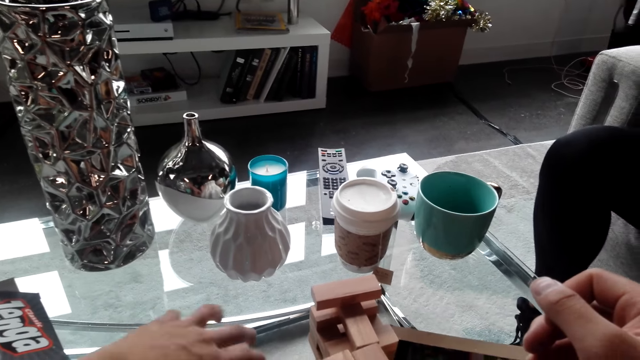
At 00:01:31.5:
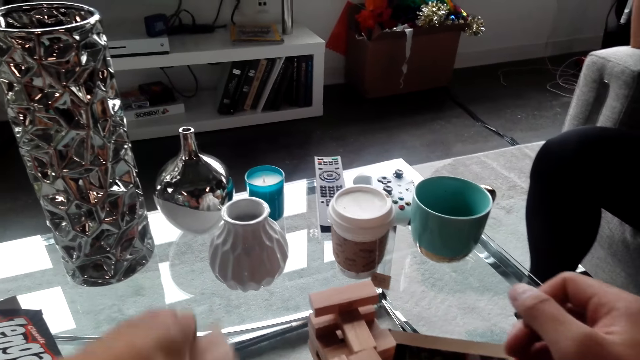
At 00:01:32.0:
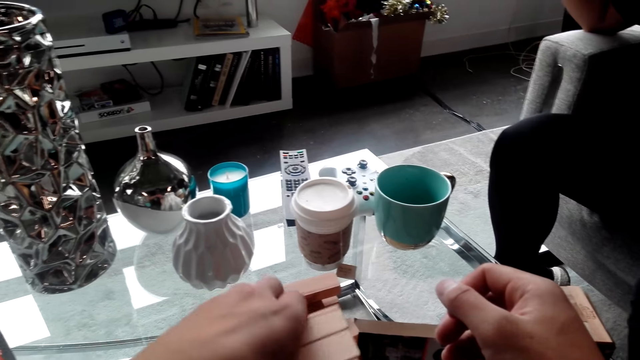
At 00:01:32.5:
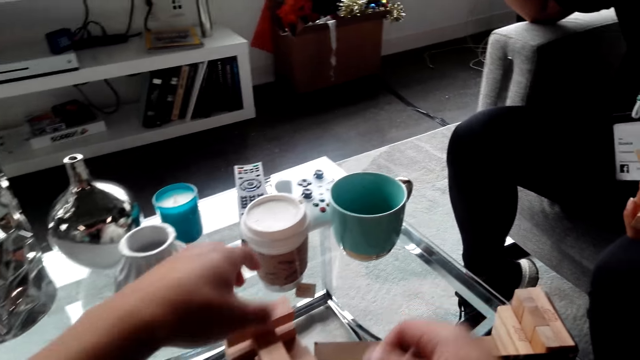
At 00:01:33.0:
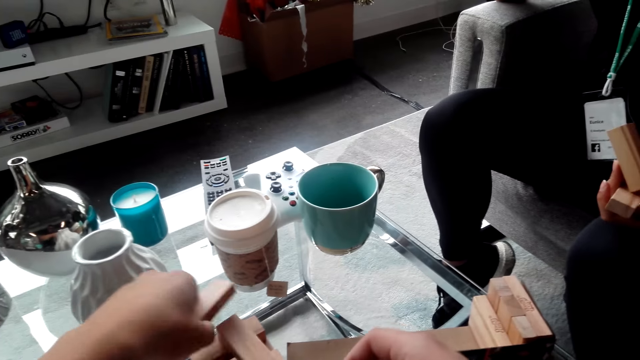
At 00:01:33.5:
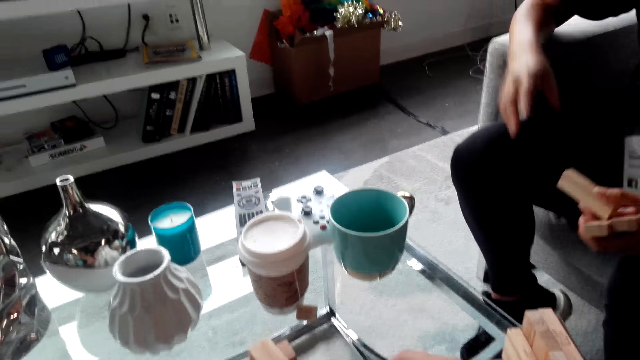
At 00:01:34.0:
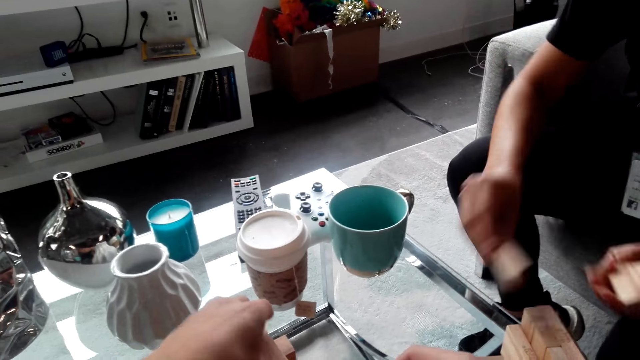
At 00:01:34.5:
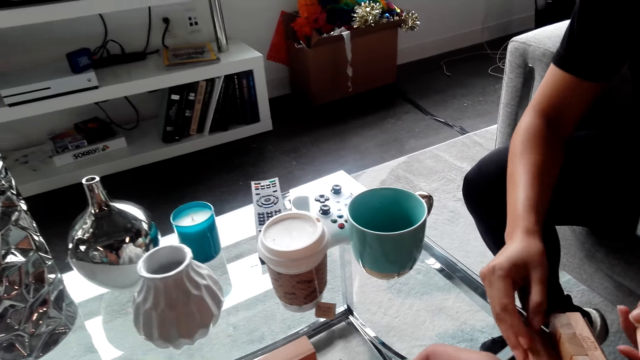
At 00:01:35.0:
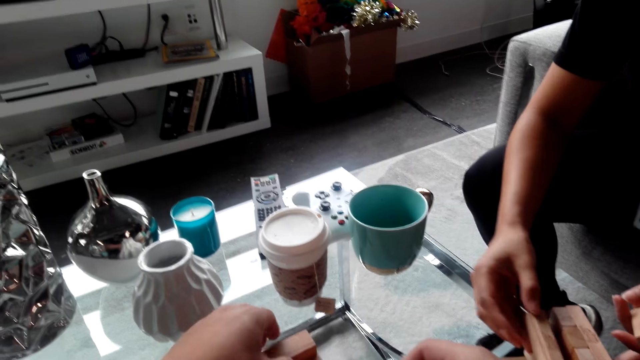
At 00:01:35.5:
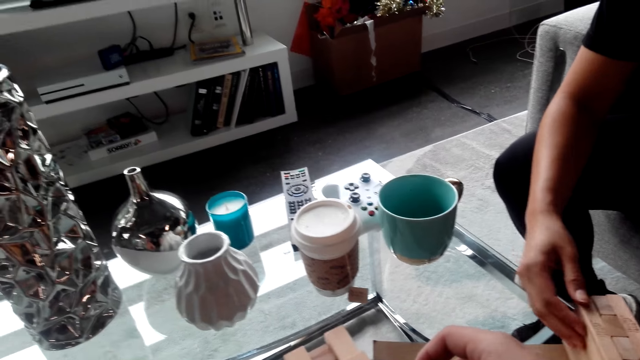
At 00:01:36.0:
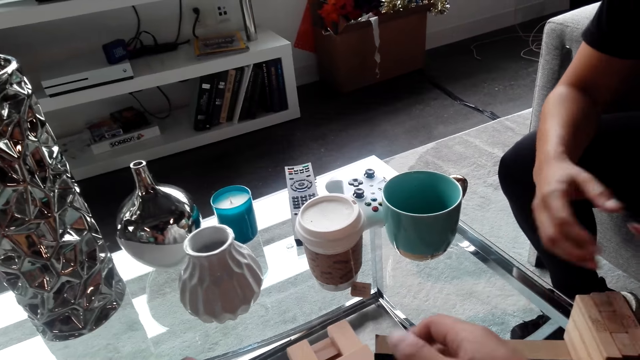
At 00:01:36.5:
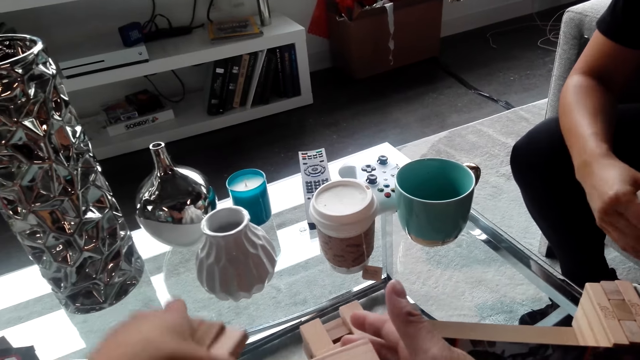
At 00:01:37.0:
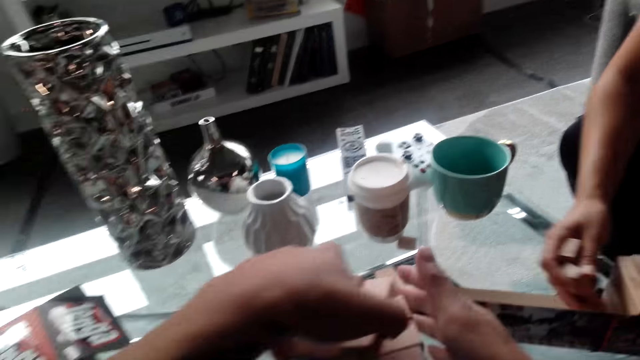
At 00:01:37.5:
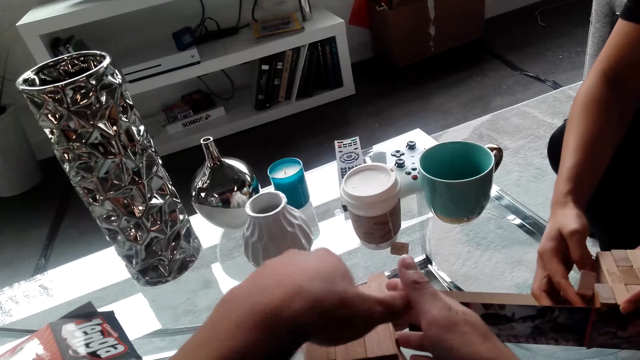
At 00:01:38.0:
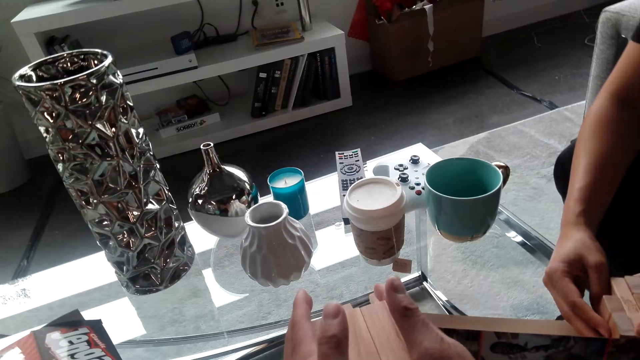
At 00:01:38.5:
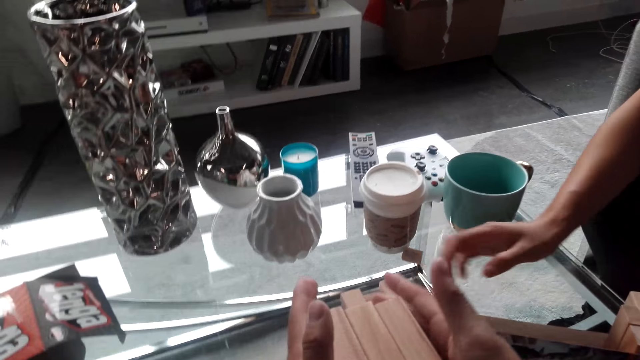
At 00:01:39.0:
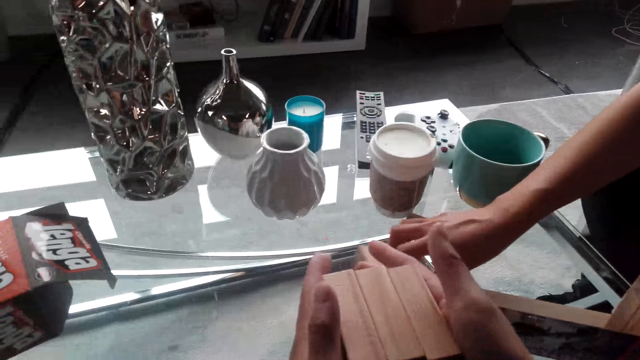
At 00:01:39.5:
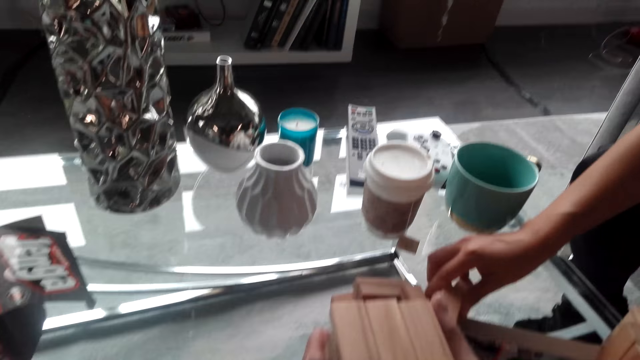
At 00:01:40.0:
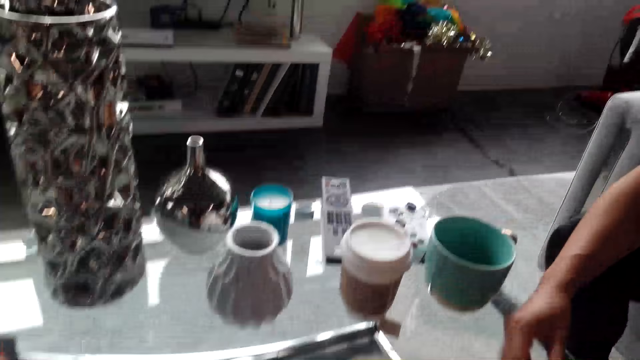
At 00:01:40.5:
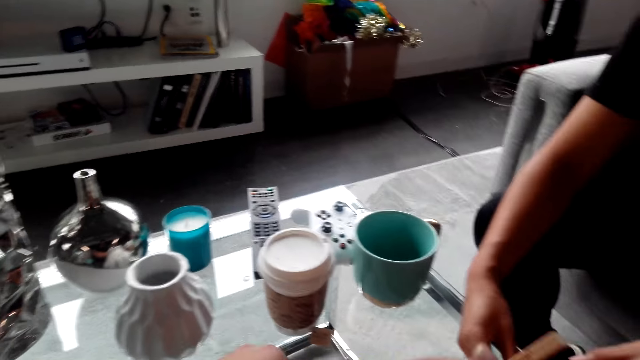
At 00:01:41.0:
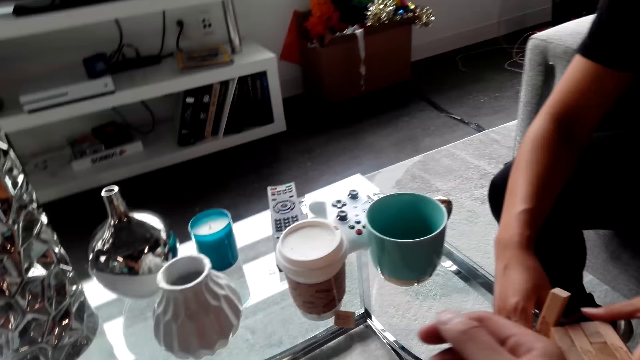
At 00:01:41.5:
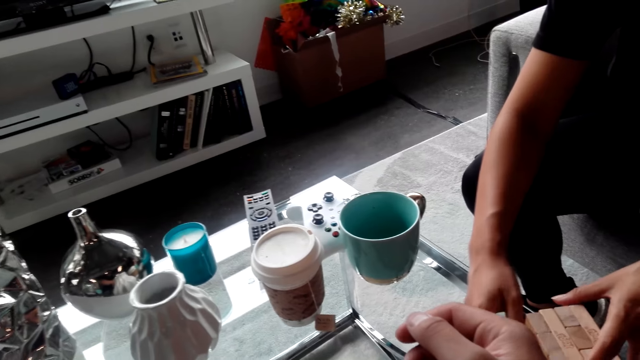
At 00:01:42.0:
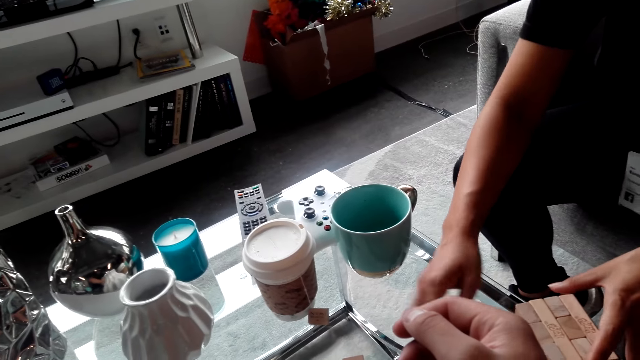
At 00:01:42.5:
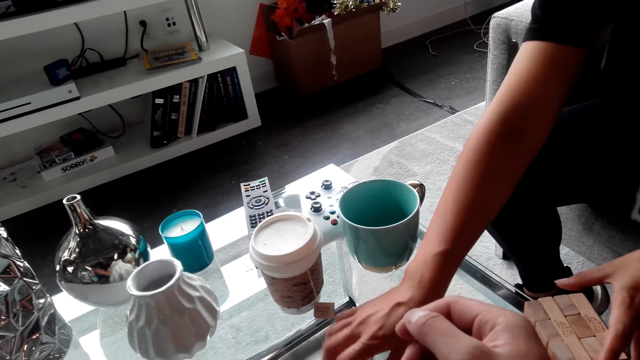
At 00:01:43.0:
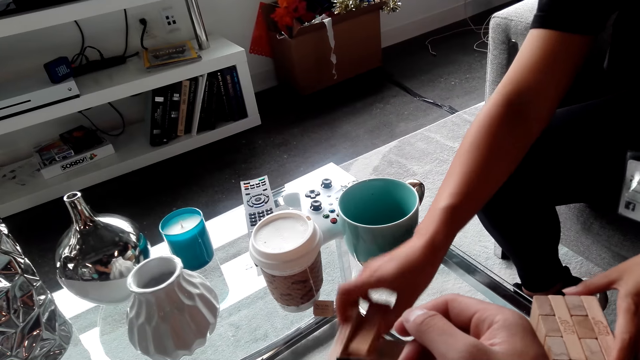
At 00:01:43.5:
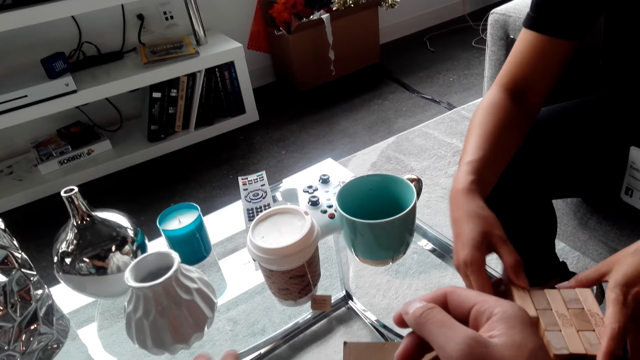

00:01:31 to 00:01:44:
The camera wearer arranges Jenga wooden blocks. A lady arranges the Jenga wooden blocks. The camera wearer arranges the Jenga wooden blocks. The lady arranges the Jenga wooden blocks.

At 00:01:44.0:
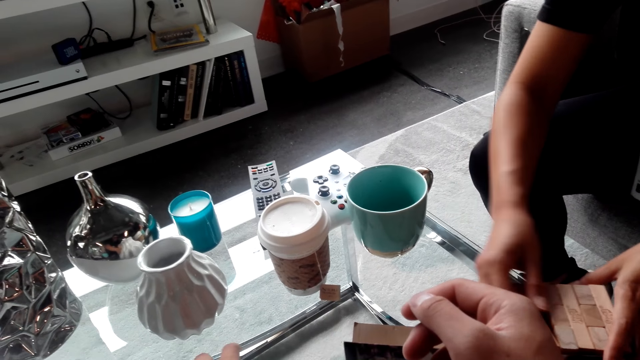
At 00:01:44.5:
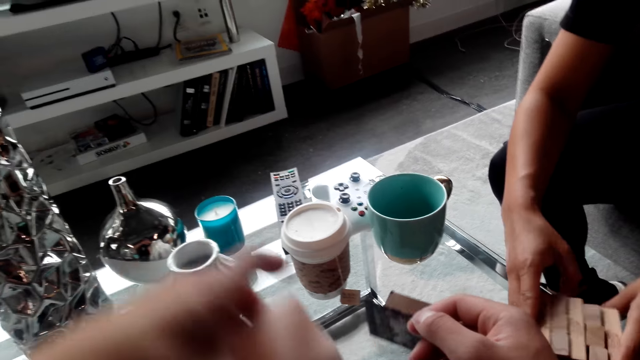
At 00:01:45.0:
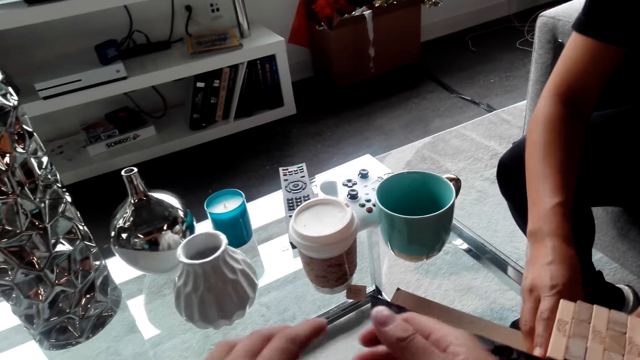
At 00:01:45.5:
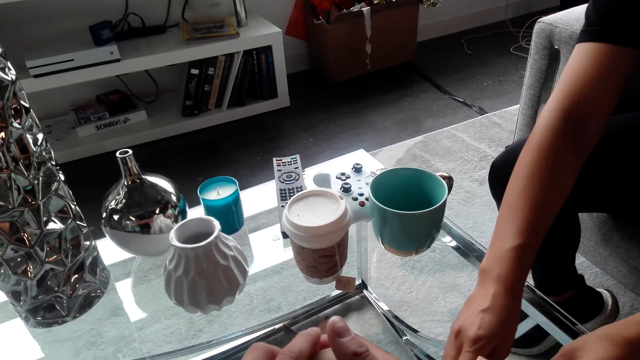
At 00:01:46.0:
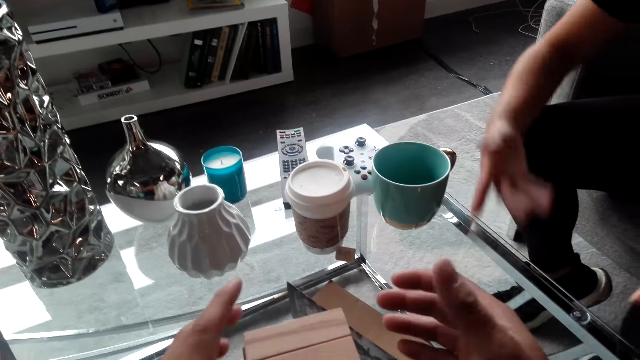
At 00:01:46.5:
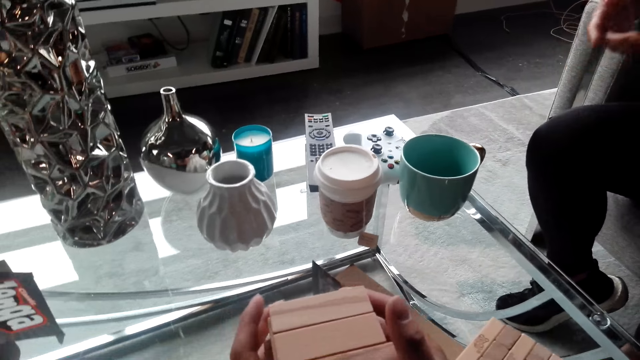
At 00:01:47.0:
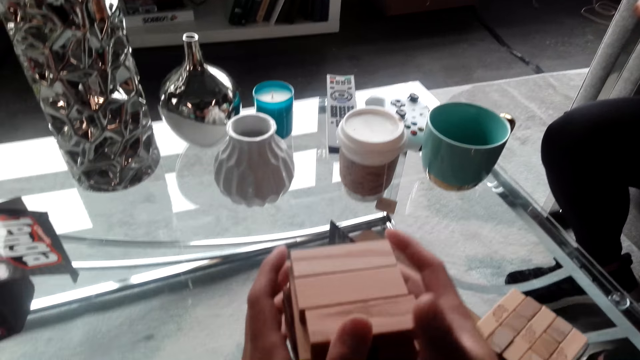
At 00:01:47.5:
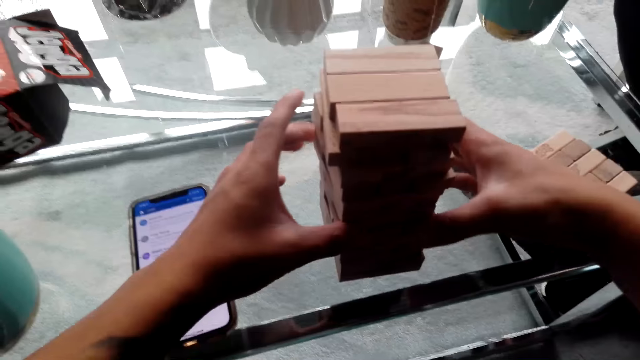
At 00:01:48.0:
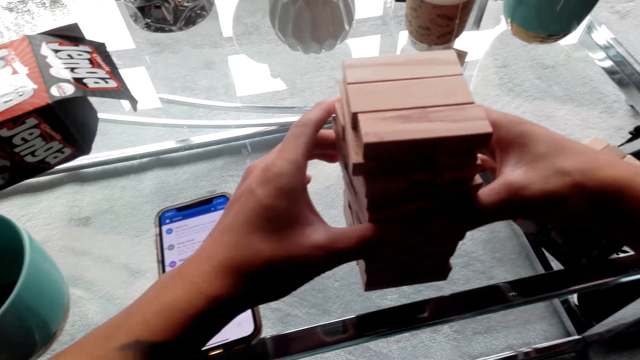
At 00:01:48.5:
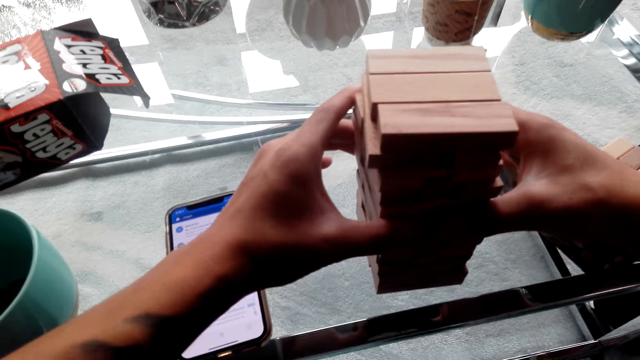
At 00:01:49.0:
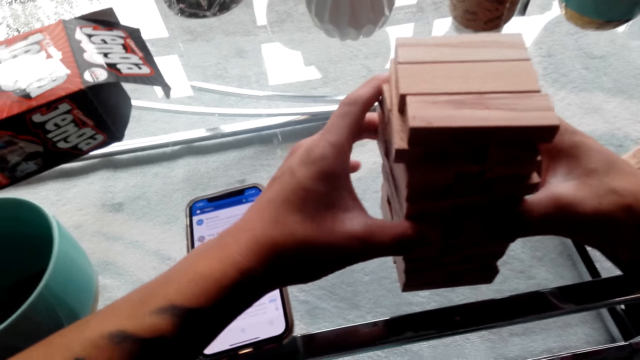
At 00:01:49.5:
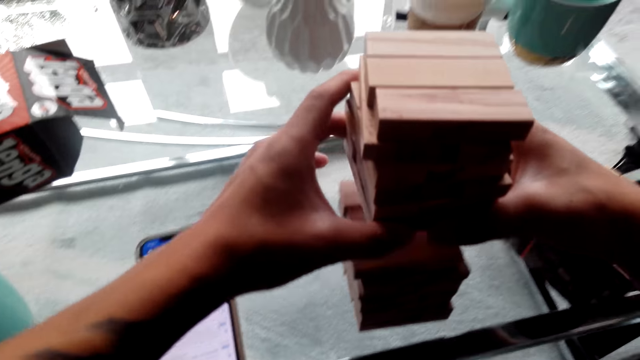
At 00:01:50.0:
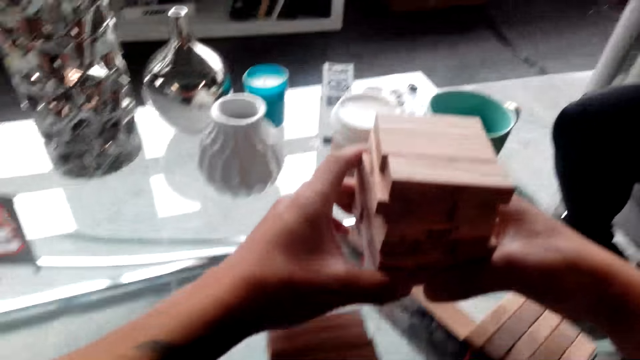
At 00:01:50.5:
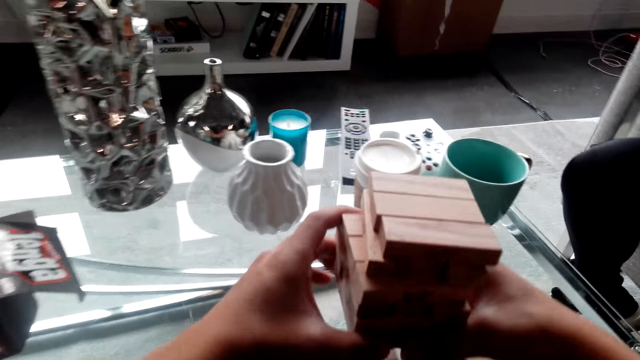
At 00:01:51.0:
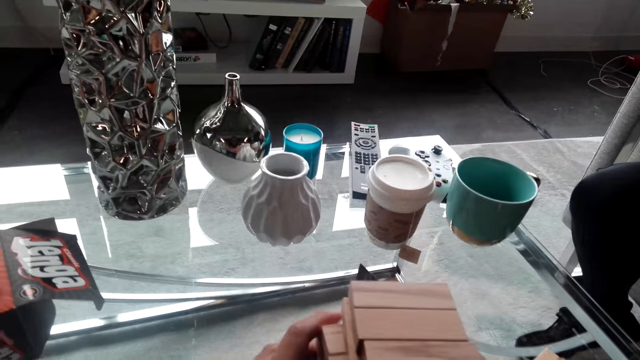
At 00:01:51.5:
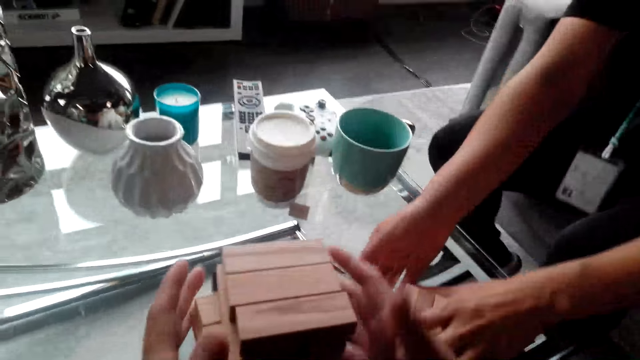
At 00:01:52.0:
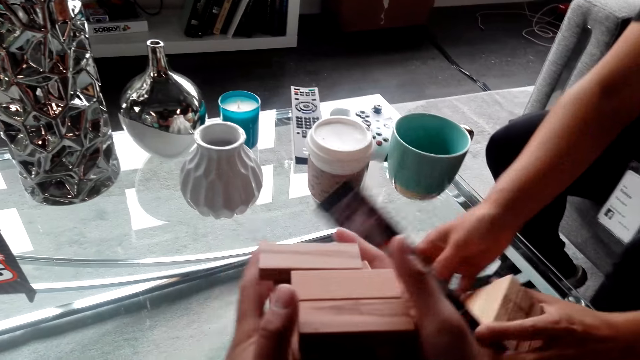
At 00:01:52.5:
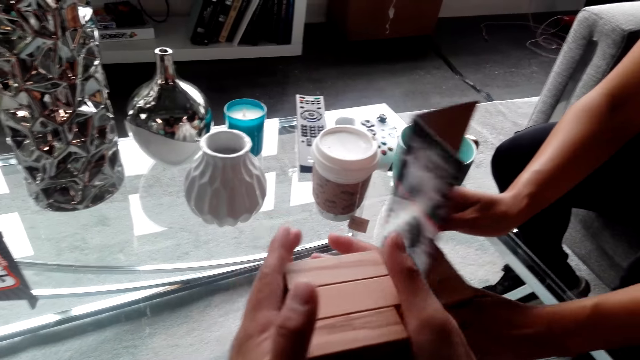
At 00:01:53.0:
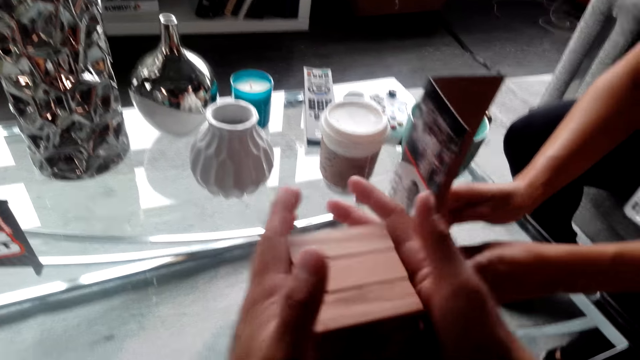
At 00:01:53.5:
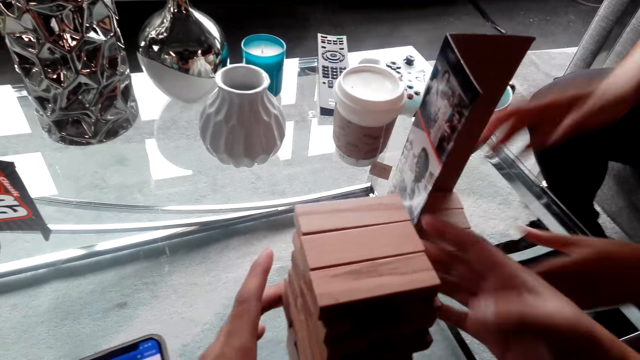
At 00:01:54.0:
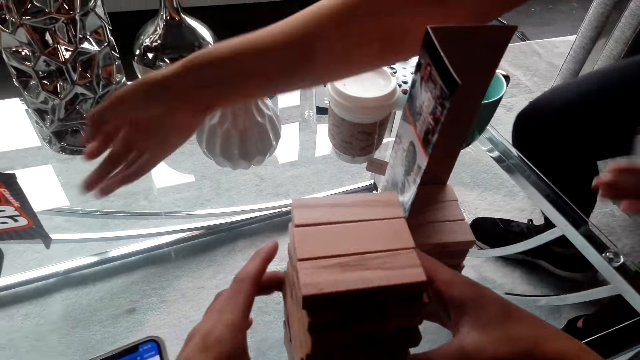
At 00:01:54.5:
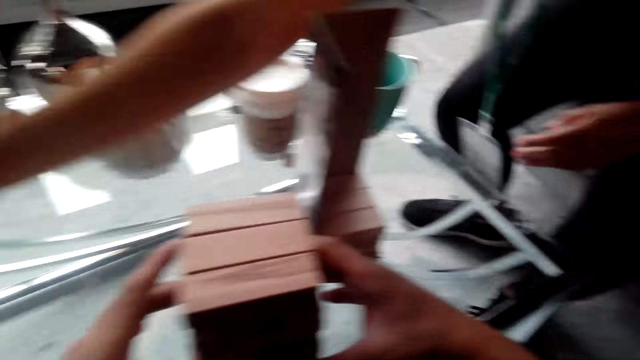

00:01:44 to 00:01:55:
The camera wearer arranges Jenga wooden blocks. They carry pallets. A lady arranges the Jenga wooden blocks. The camera wearer arranges the Jenga wooden blocks.
